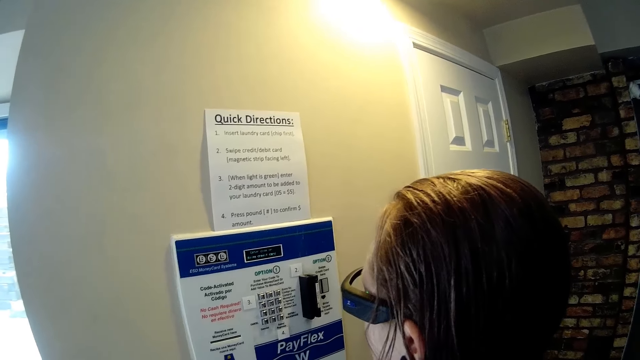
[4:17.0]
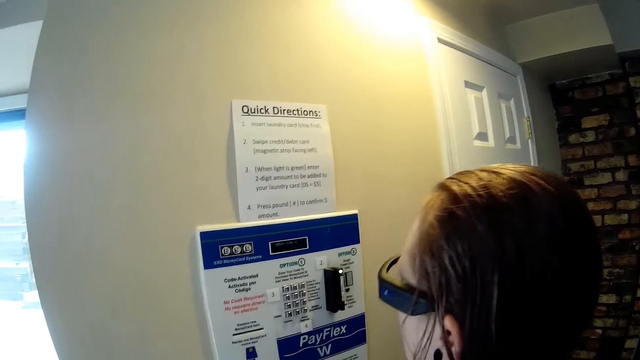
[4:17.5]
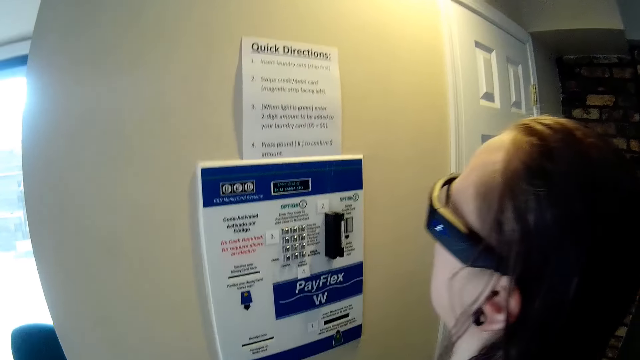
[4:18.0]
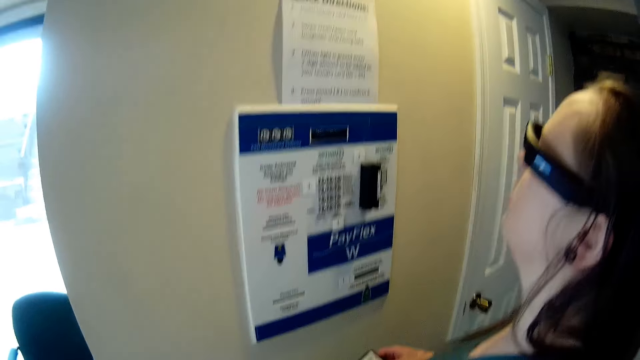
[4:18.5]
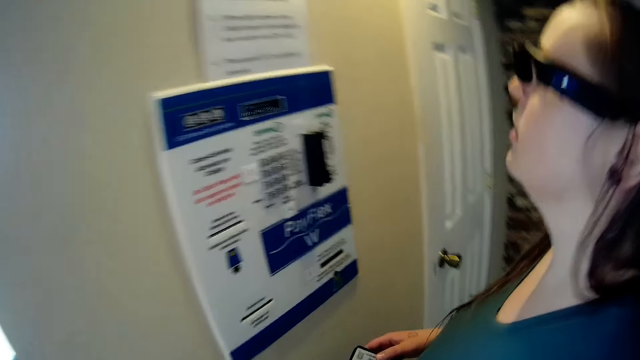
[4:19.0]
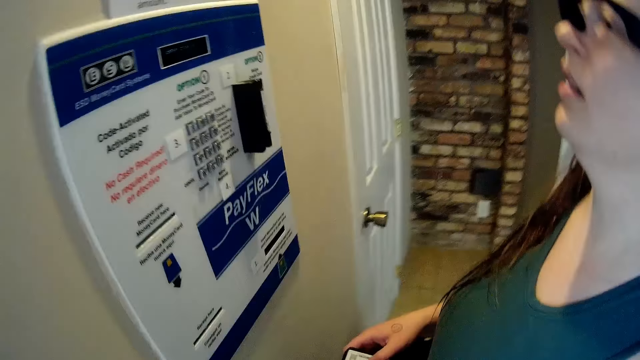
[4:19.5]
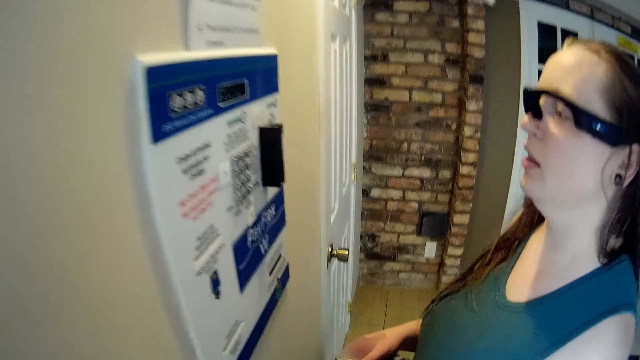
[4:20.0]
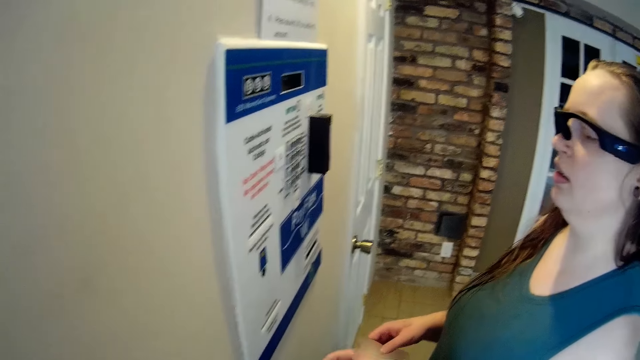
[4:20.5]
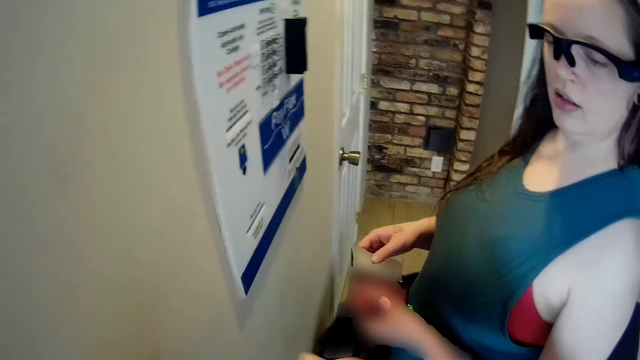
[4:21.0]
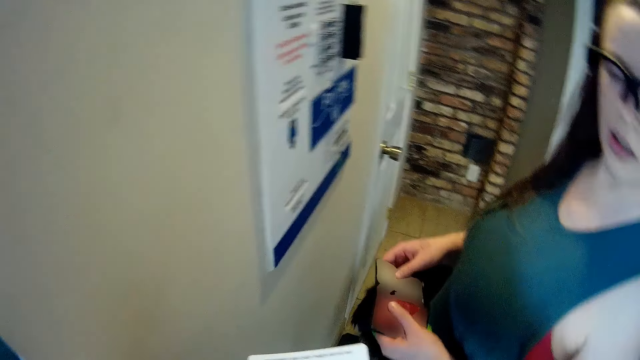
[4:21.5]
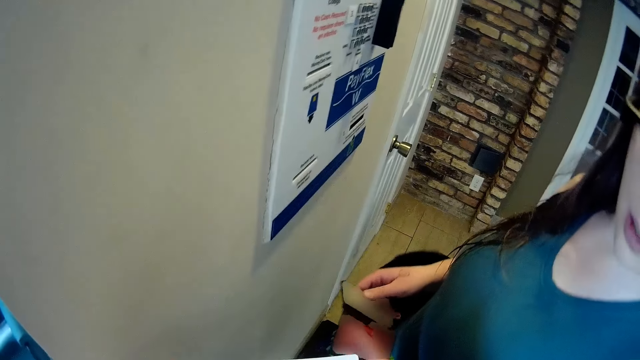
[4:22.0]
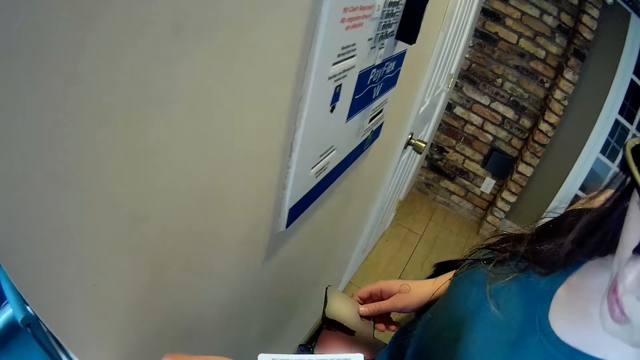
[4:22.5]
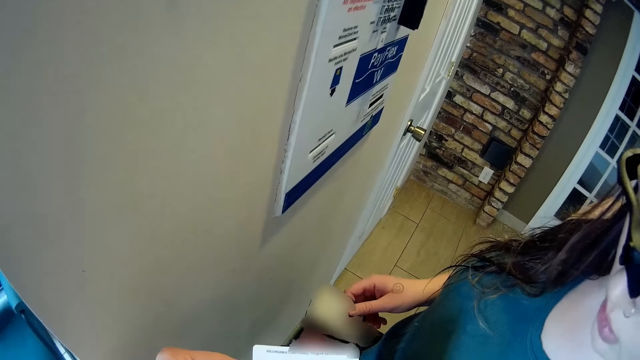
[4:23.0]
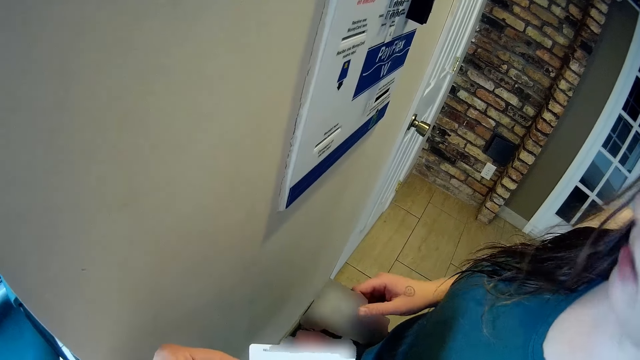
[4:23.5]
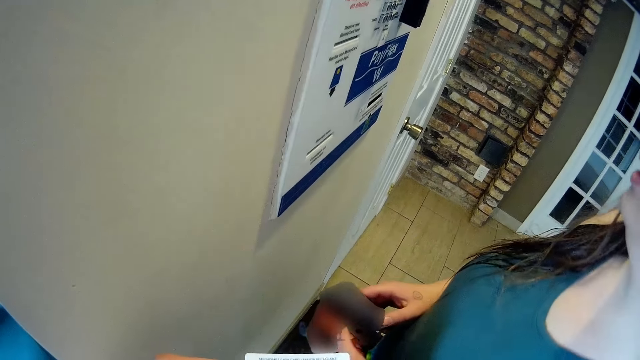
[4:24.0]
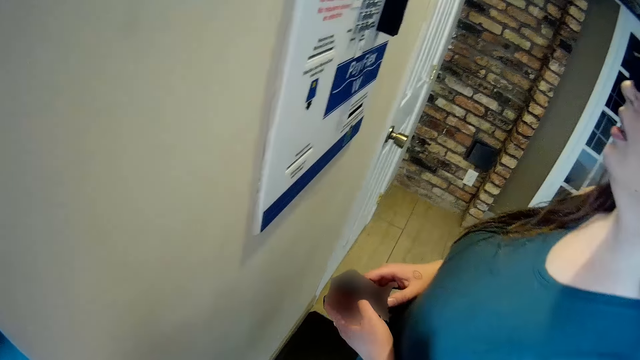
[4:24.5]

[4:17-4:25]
The camera wearer converses with the woman. The woman holds a wallet in her hands.

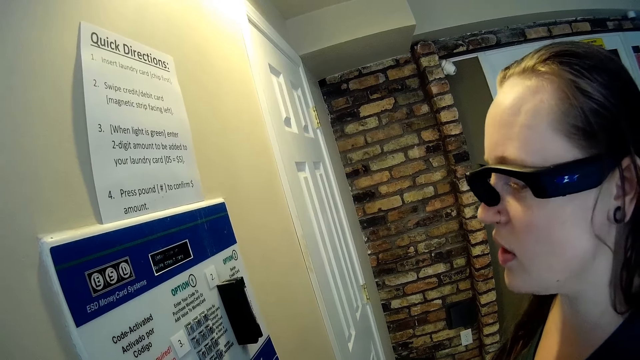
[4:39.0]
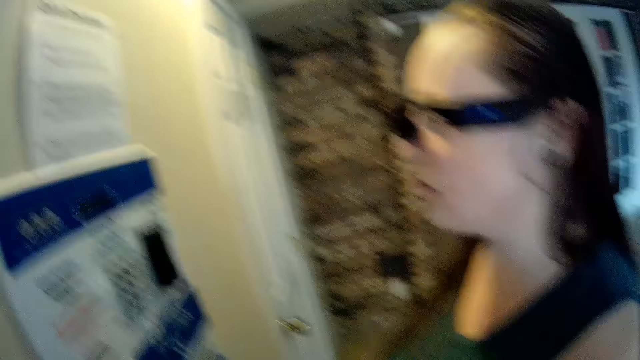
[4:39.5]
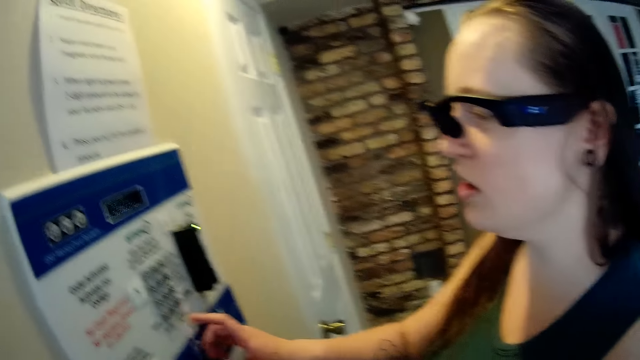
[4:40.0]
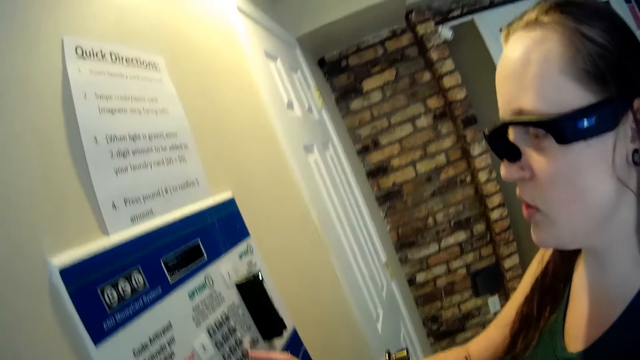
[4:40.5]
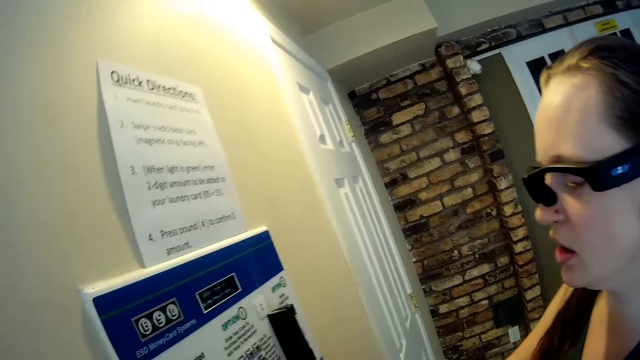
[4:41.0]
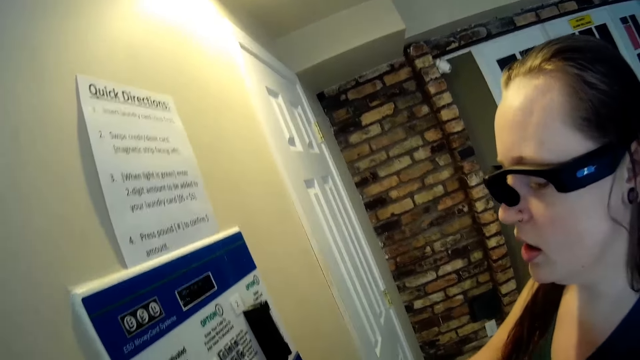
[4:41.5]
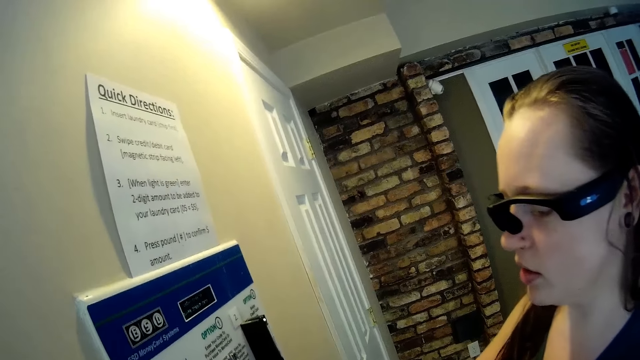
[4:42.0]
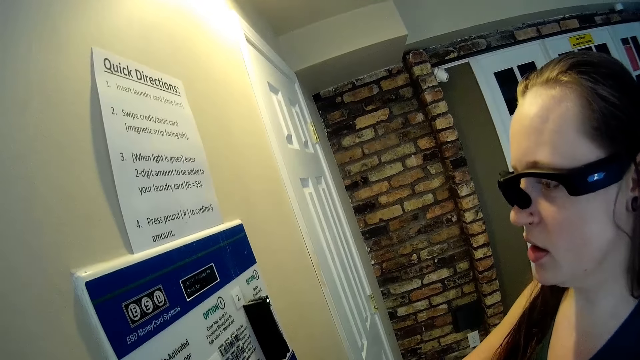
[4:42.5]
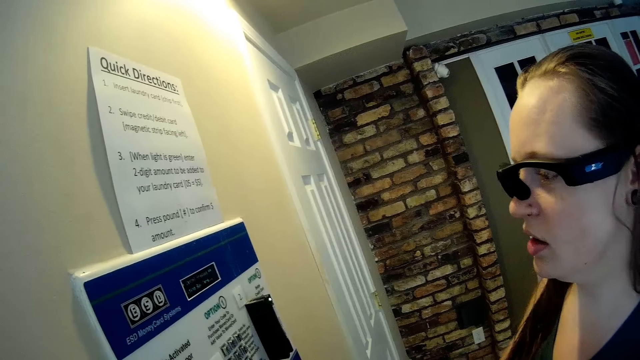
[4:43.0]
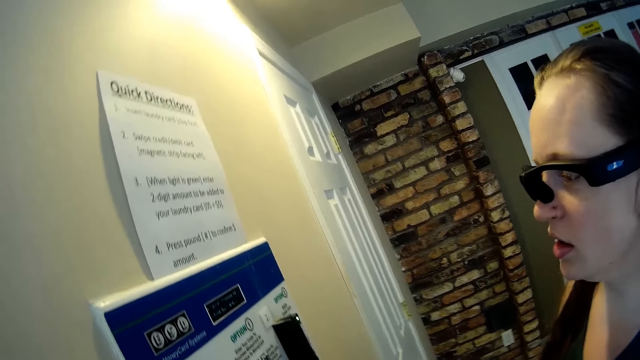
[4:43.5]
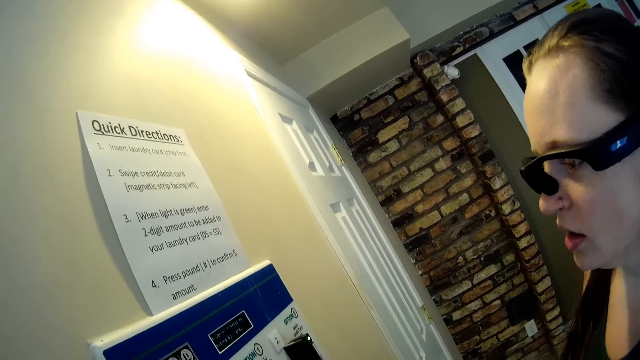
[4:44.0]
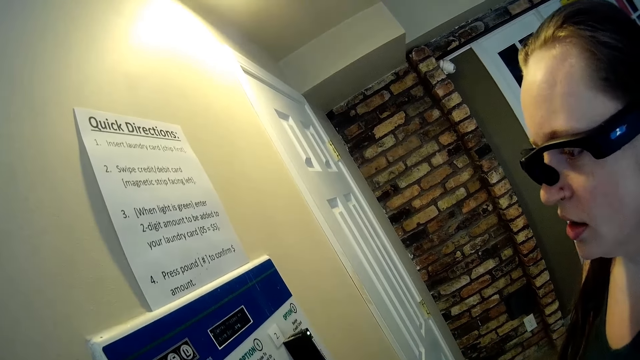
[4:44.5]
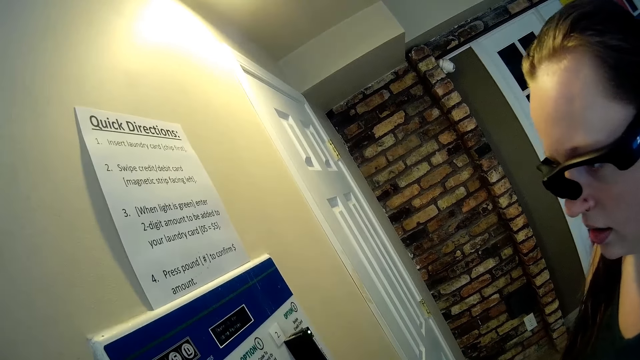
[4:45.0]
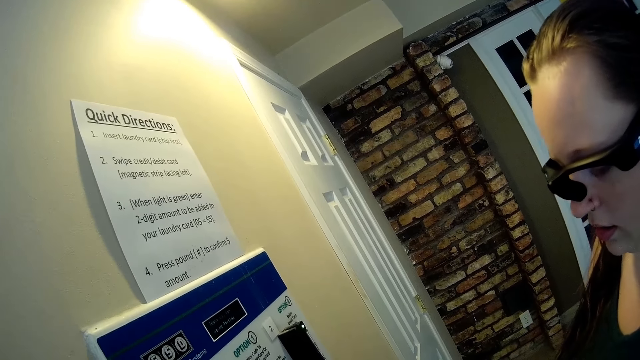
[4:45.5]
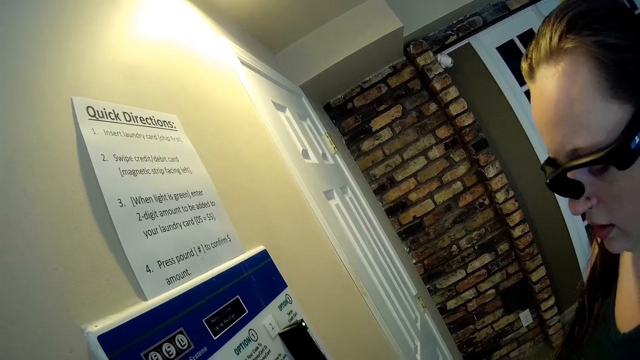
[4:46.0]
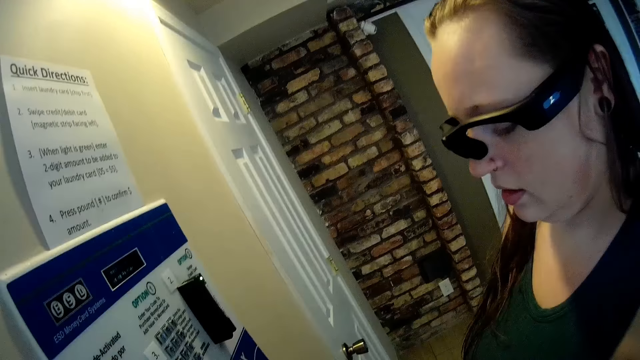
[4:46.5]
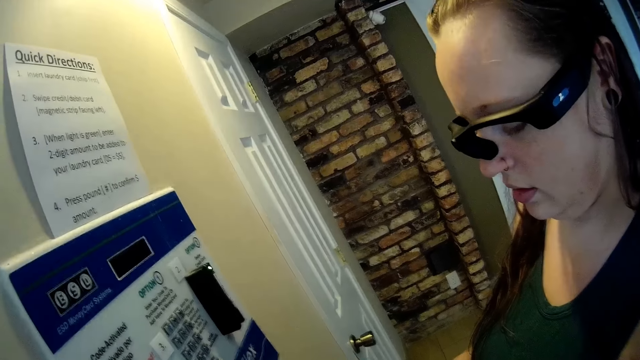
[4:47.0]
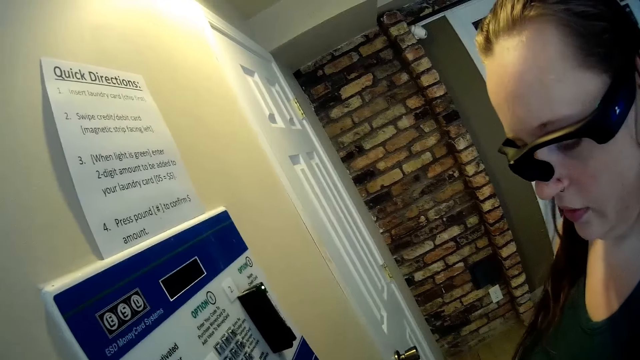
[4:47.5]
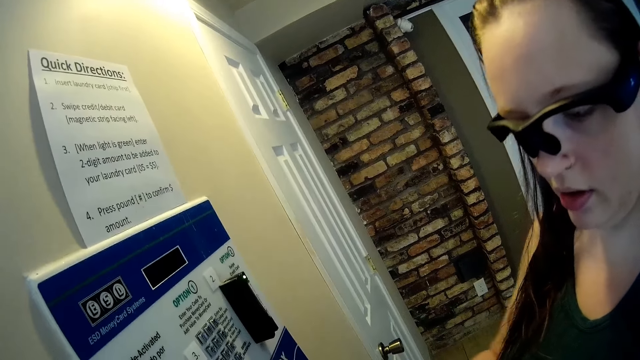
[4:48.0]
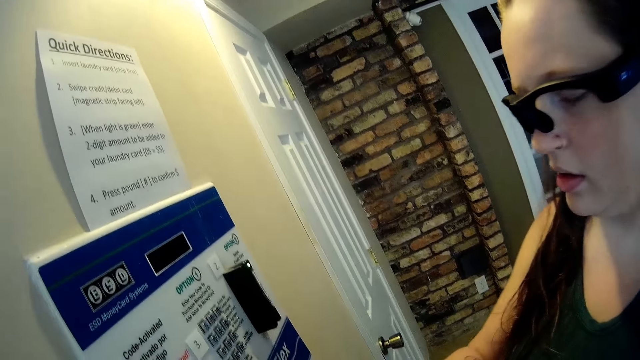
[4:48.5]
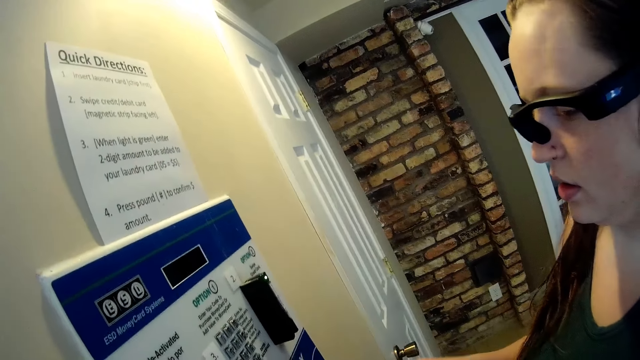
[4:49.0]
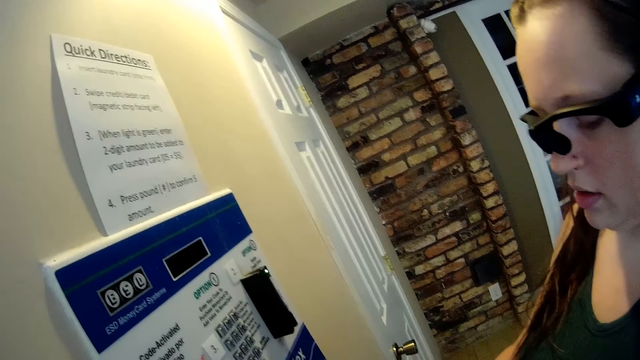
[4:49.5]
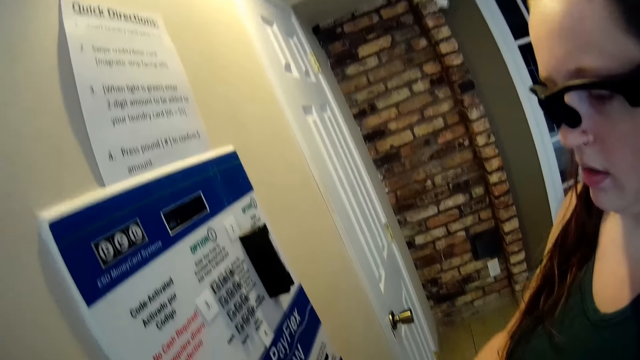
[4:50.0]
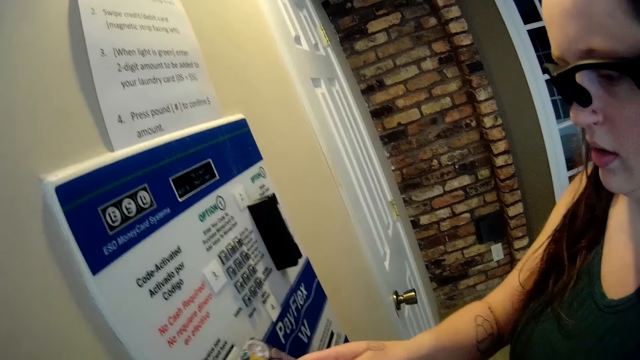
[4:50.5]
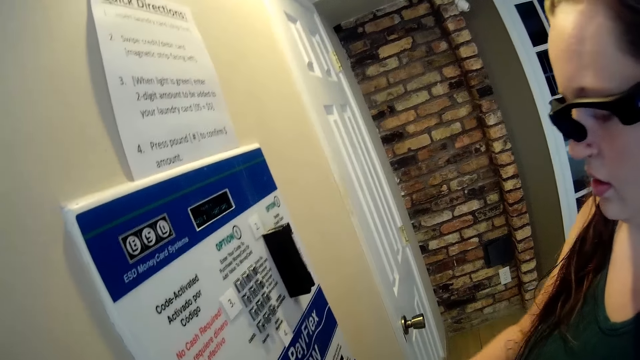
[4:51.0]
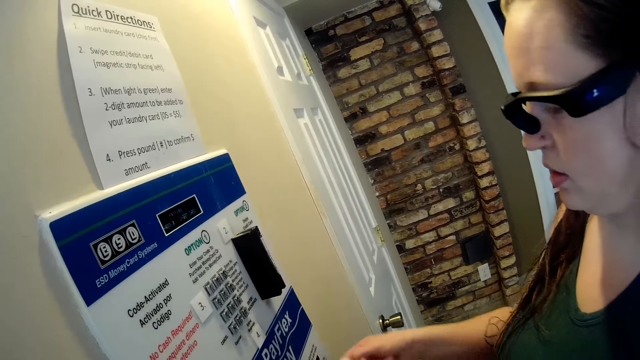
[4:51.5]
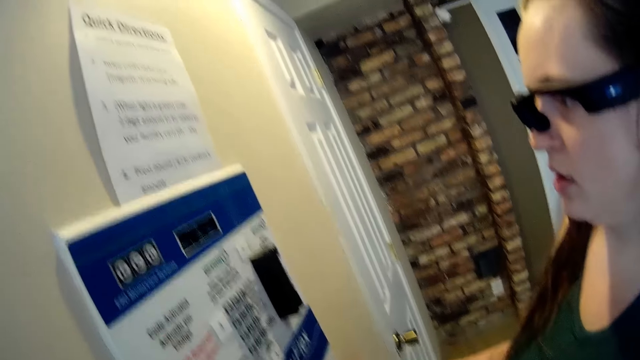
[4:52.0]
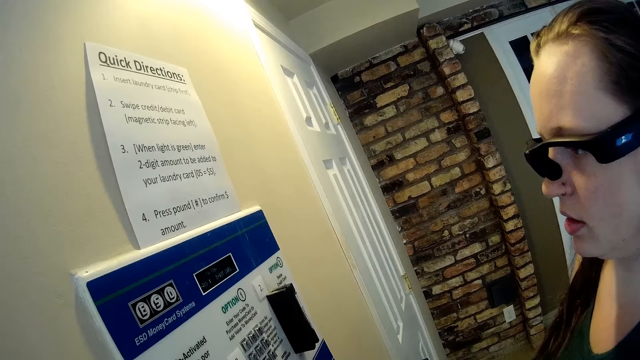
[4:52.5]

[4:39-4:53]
A woman operates the ATM machine with her right hand. Another woman takes a debit card from the camera wearer with her right hand. She inserts the debit card in her right hand into the payment machine on the wall.
